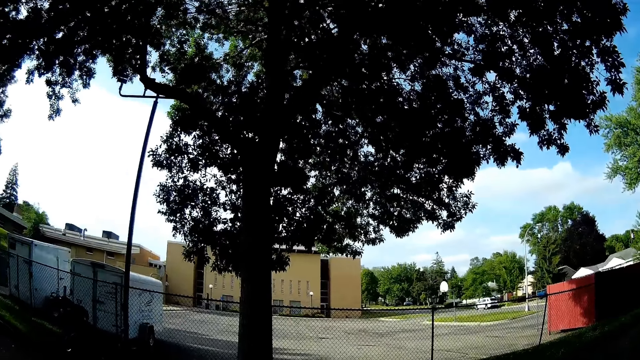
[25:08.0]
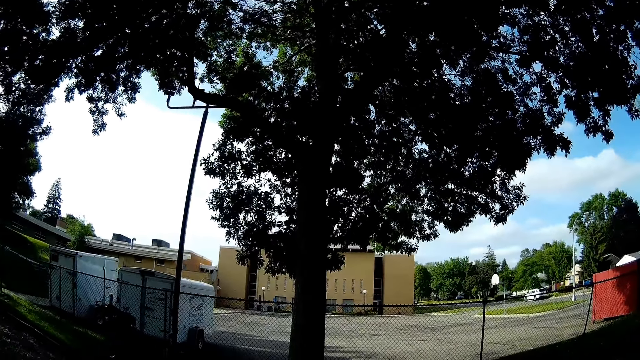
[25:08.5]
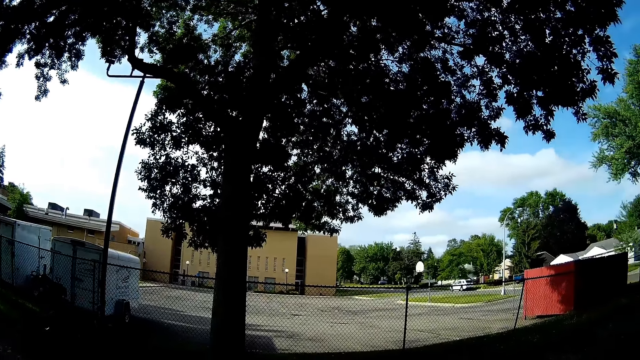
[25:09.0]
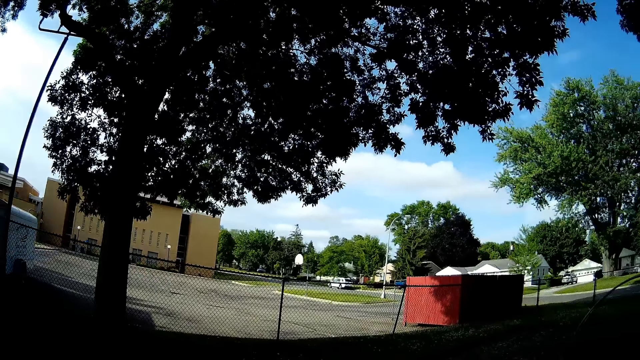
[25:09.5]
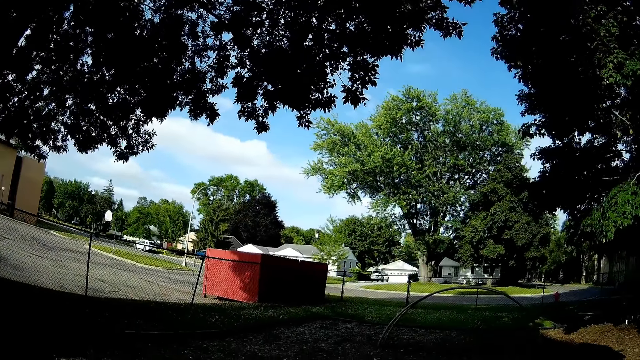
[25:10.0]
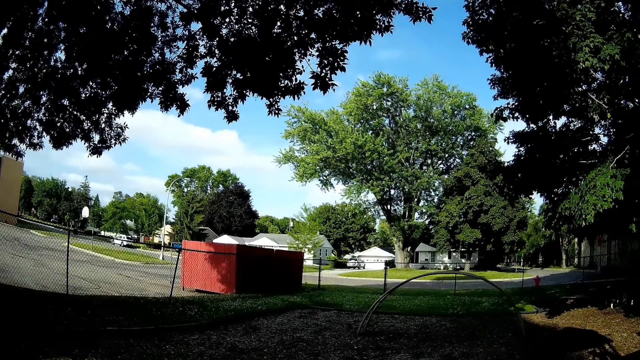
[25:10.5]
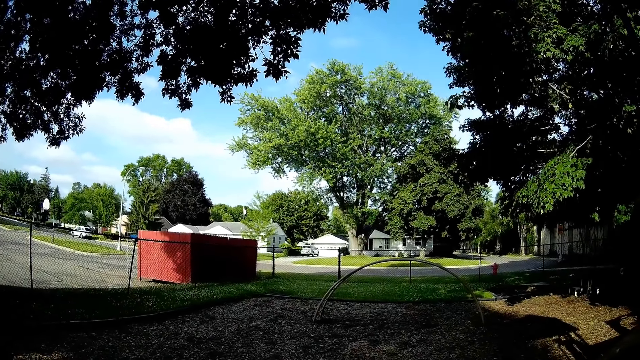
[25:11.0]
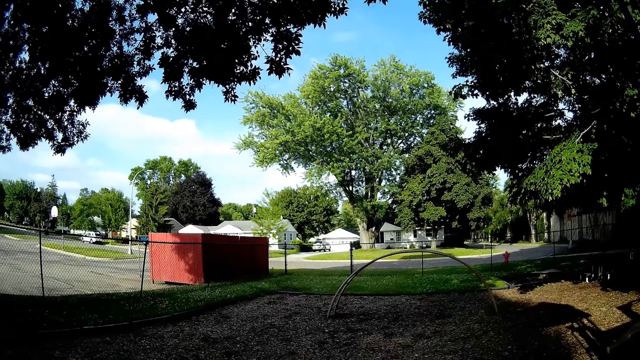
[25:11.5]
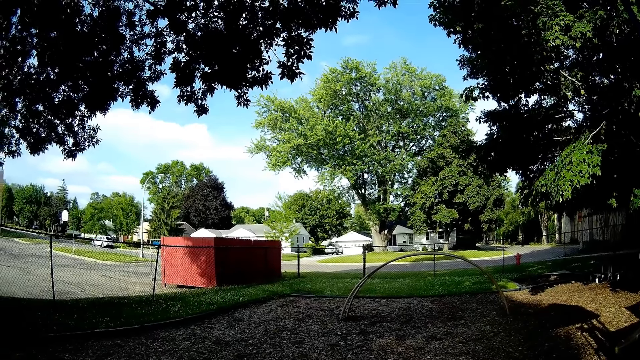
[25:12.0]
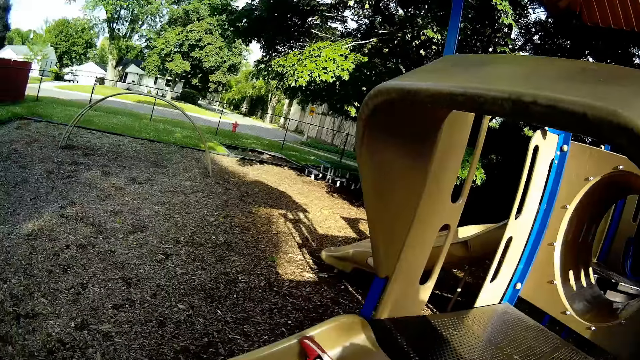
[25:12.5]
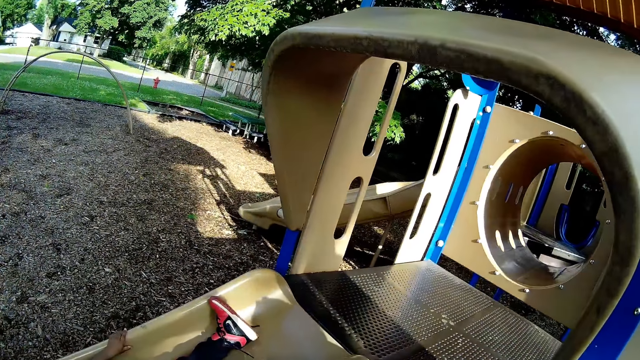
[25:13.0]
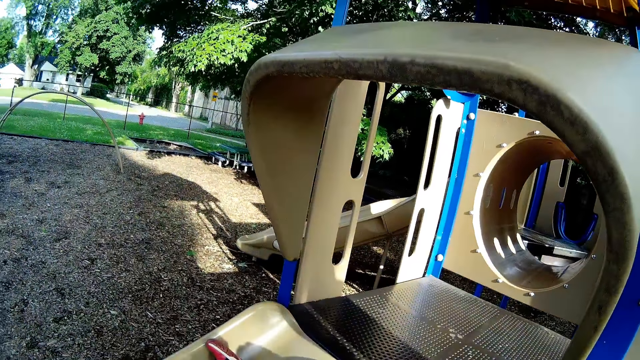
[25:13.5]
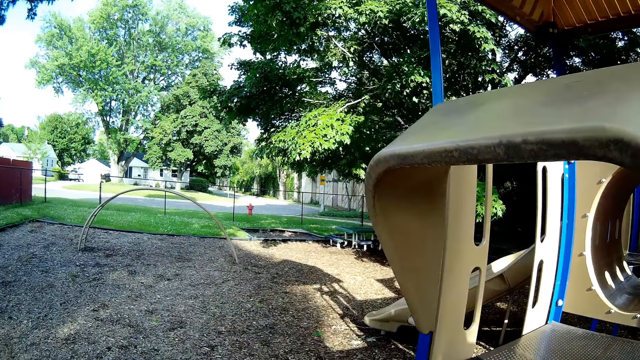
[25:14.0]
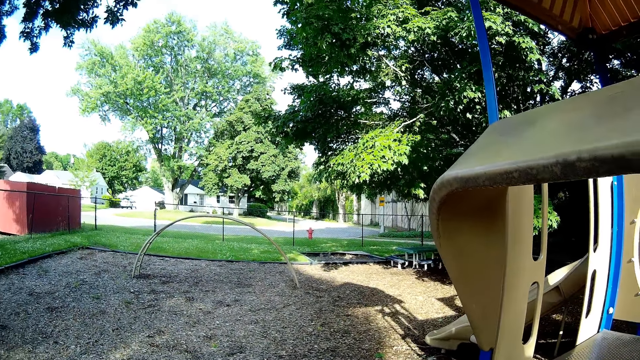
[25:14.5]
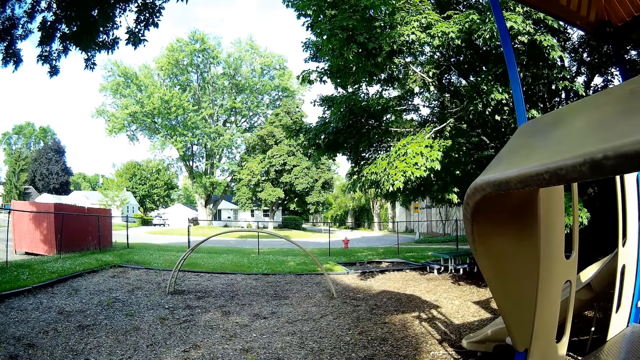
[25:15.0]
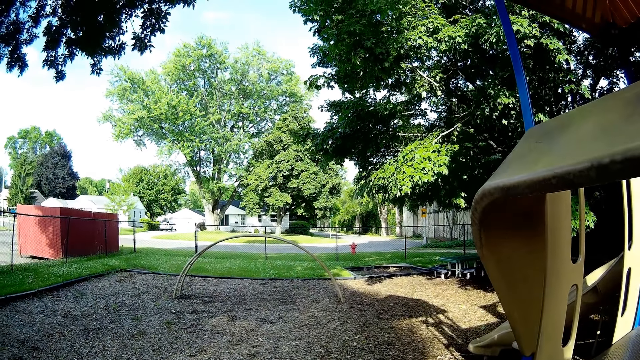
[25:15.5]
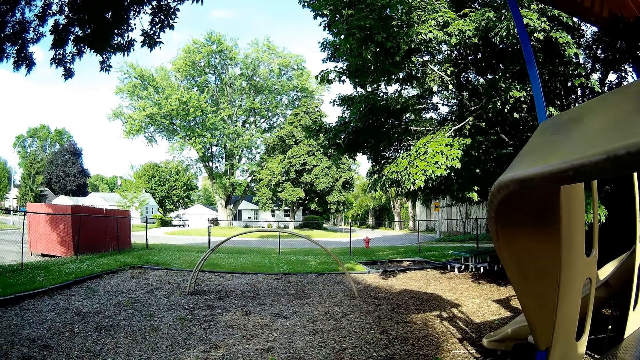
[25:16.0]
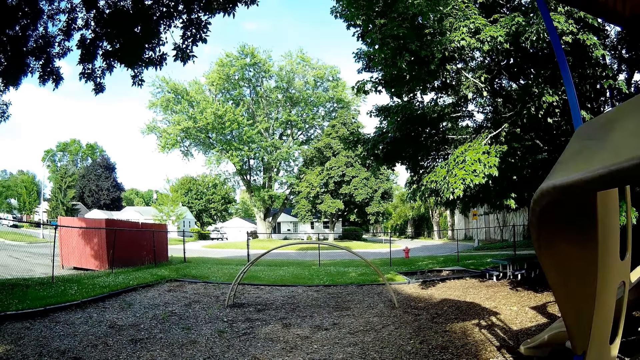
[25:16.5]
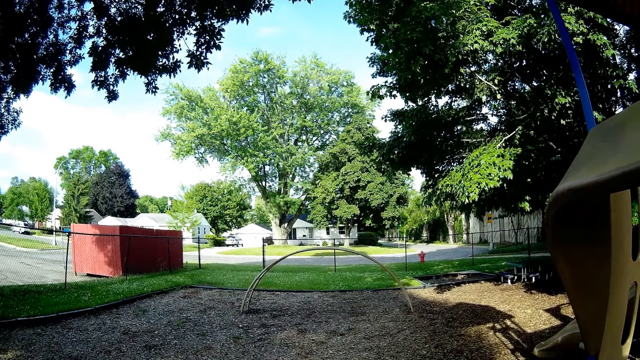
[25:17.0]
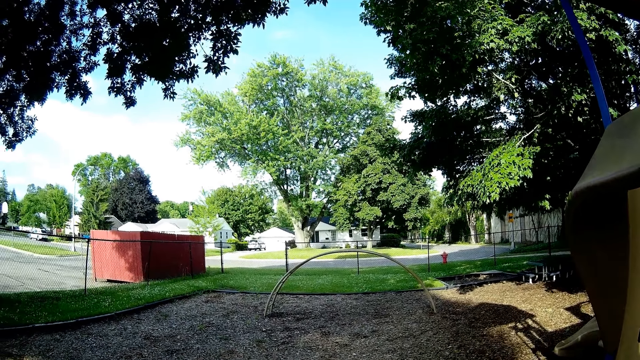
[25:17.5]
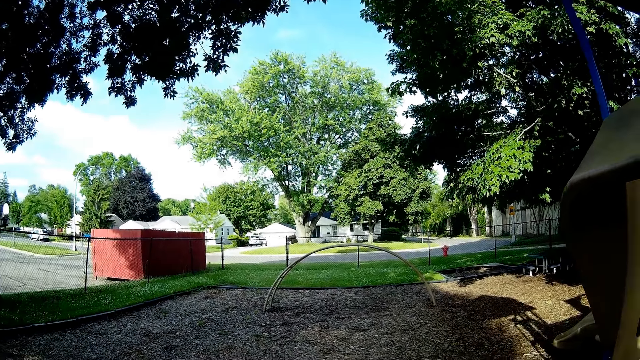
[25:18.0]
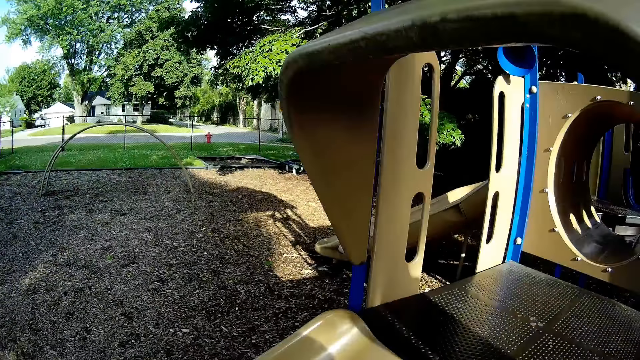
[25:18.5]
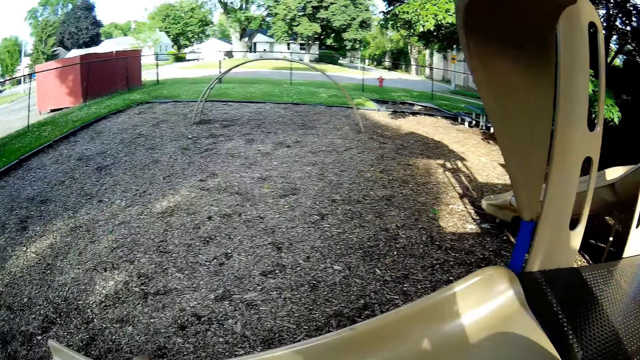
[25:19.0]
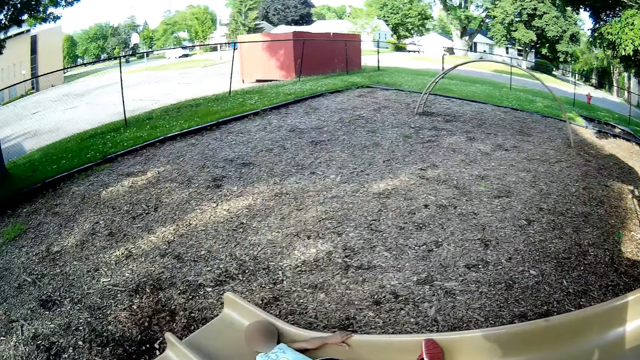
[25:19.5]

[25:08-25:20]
The camera wearer looks around the field. A man talks with a lady.

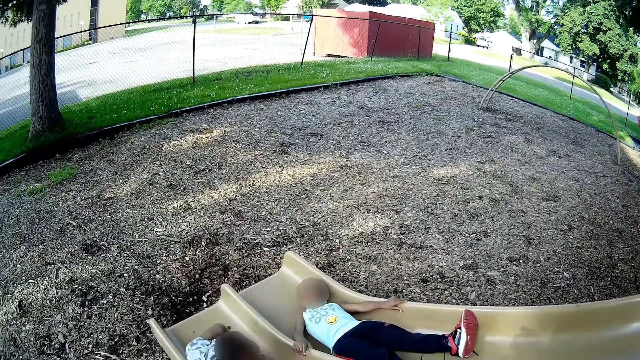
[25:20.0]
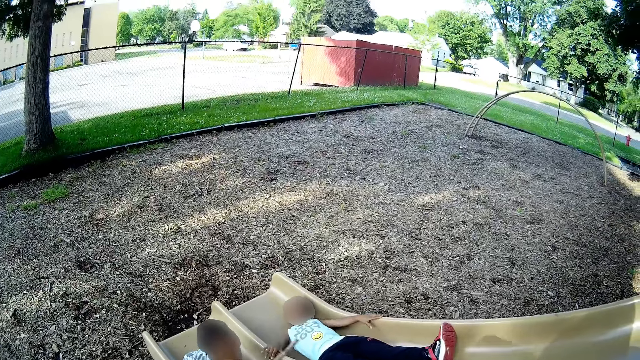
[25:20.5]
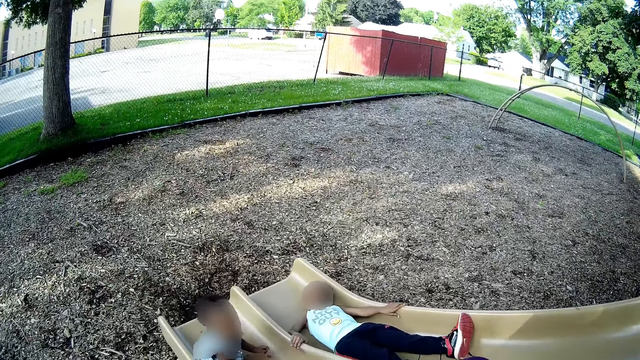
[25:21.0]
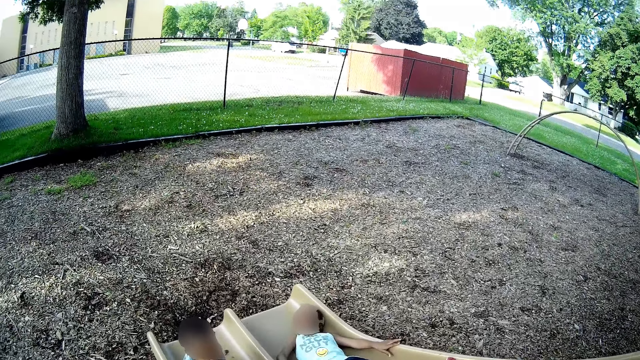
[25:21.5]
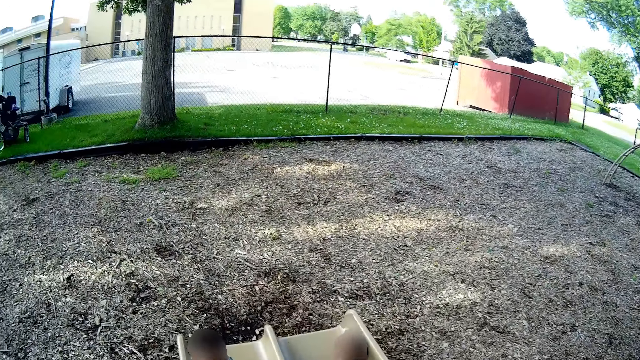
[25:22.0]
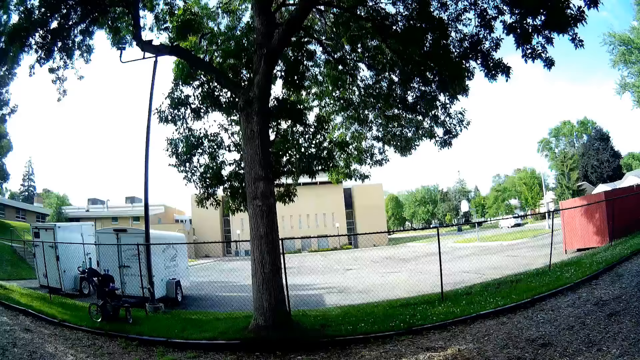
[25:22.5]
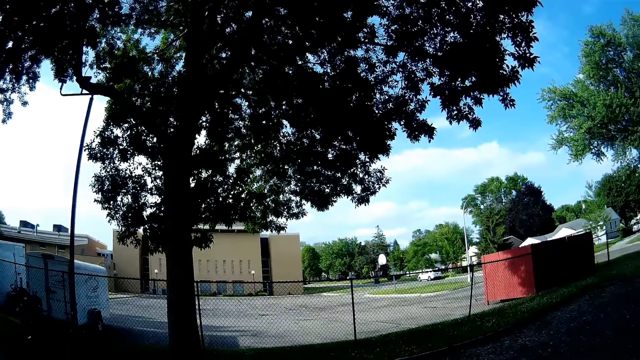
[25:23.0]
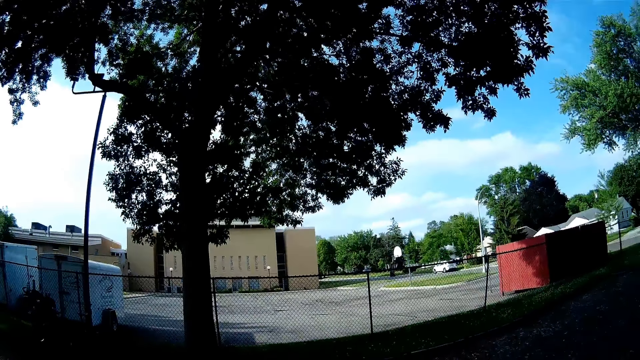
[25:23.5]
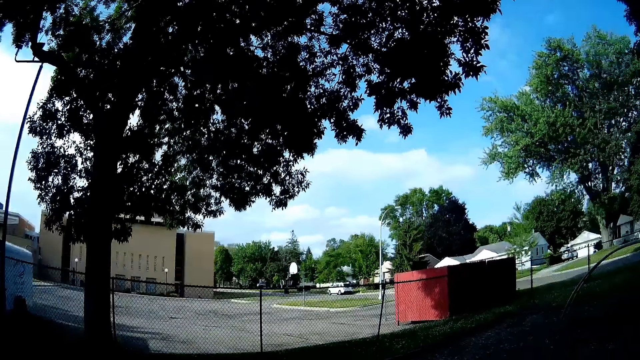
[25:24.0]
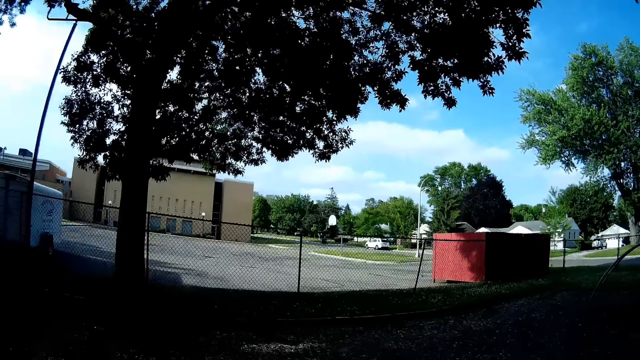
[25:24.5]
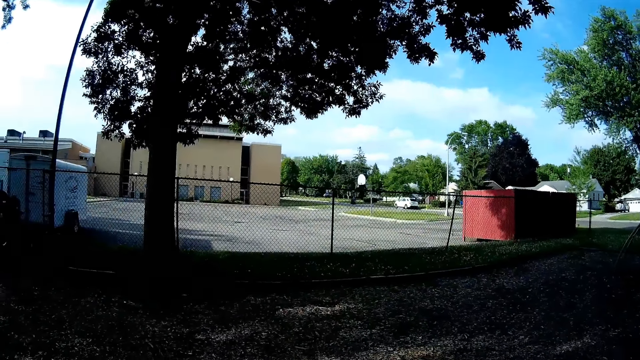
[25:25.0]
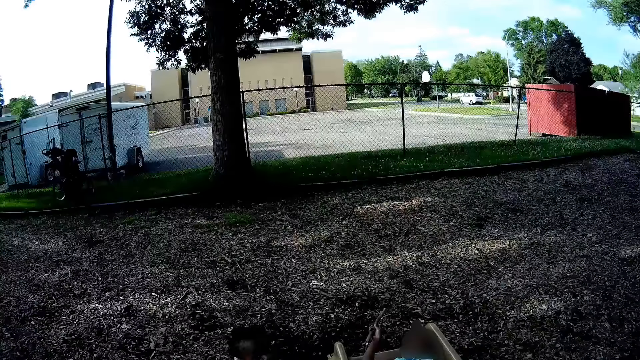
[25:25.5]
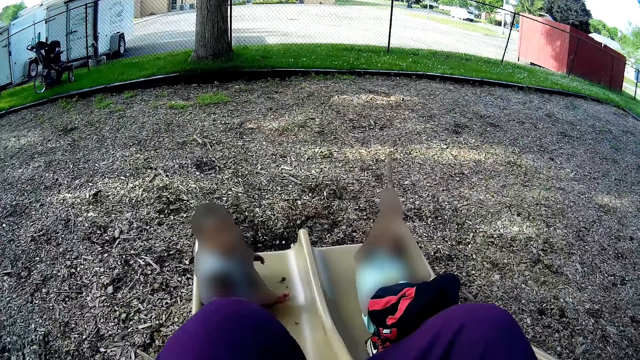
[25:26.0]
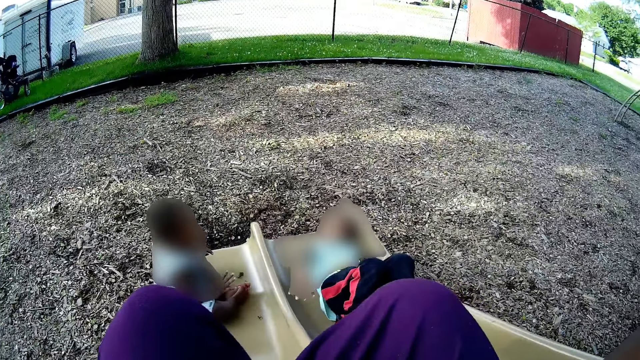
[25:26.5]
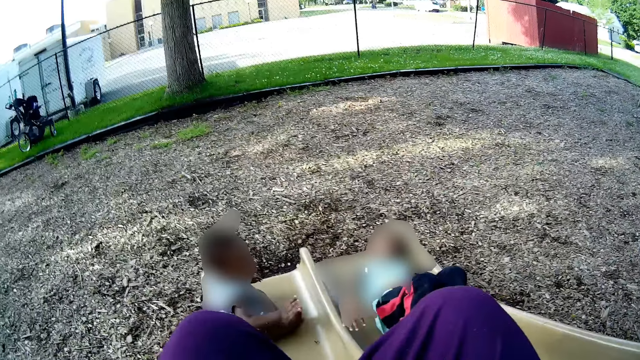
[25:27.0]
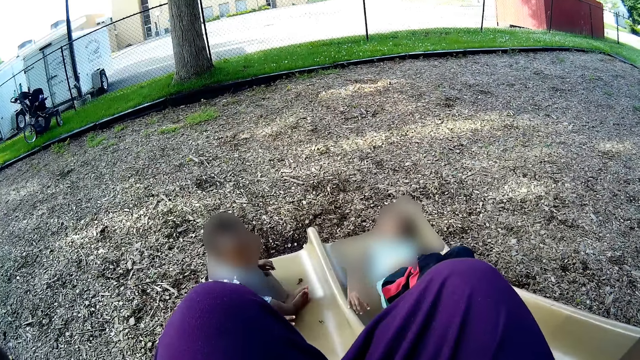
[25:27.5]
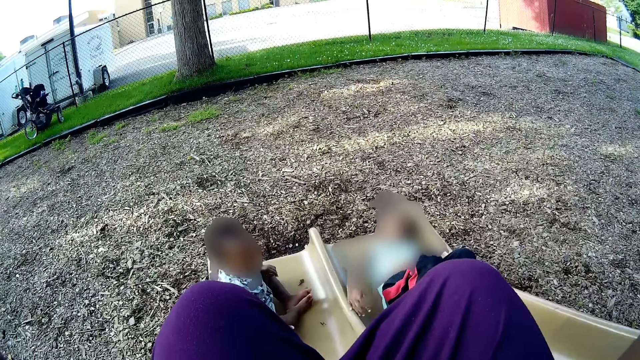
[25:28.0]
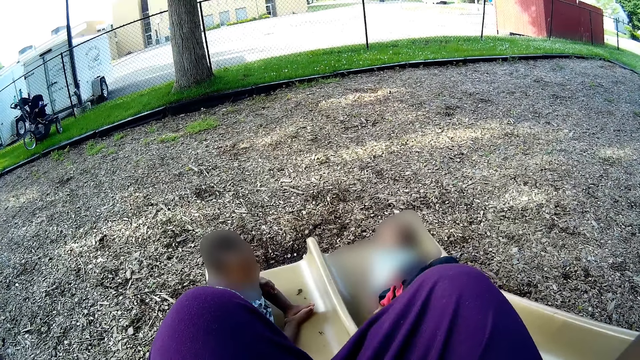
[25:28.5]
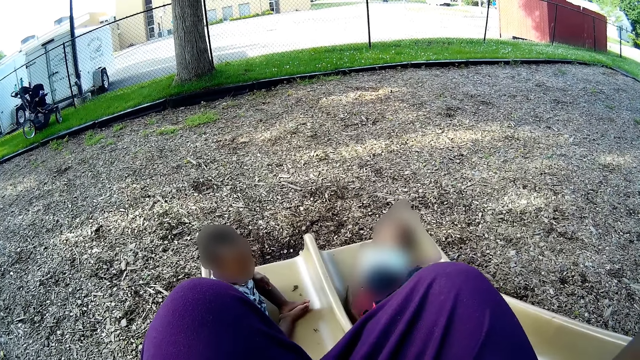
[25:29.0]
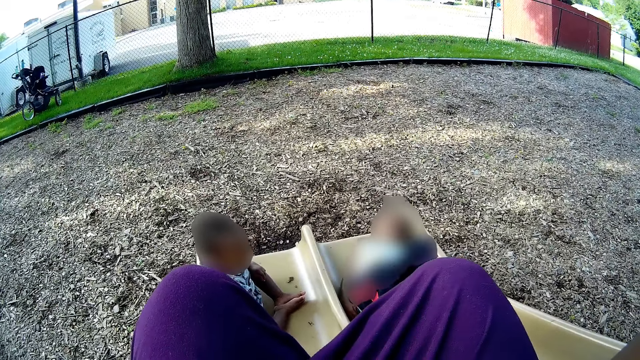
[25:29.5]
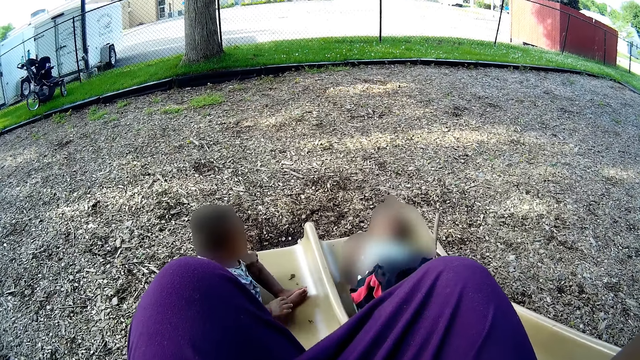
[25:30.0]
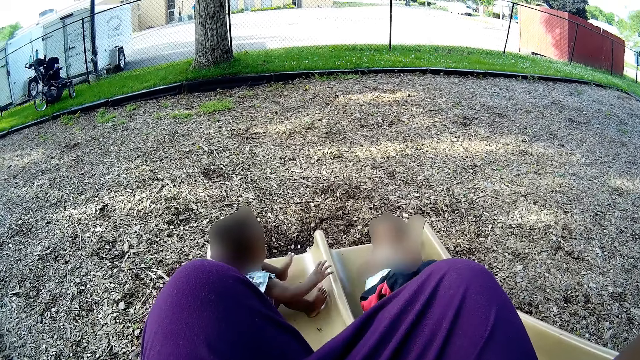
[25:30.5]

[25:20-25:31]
The camera wearer sits at the top of the playground slide. The child throws a stick at the camera wearer. The camera wearer plays in the playfield. They talk with the child.
